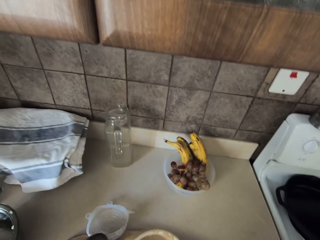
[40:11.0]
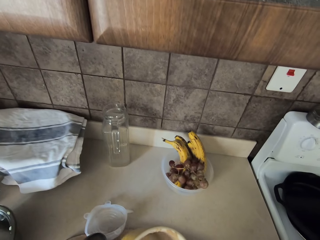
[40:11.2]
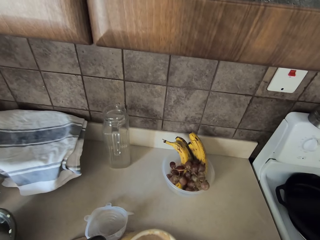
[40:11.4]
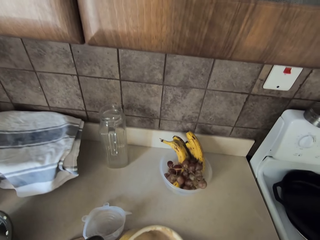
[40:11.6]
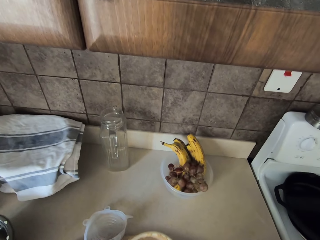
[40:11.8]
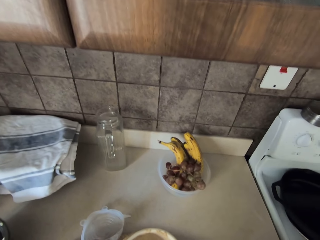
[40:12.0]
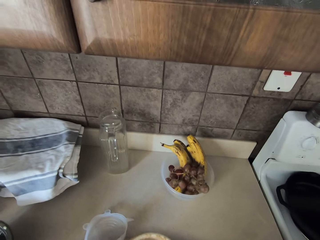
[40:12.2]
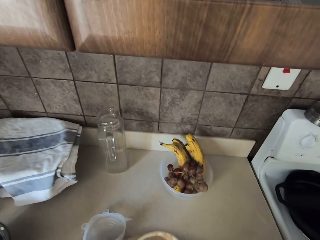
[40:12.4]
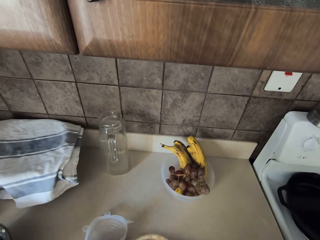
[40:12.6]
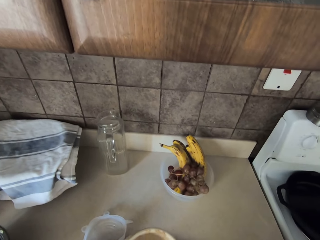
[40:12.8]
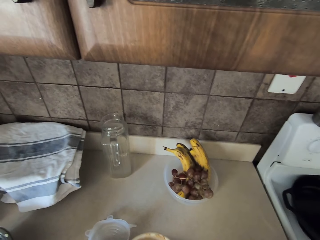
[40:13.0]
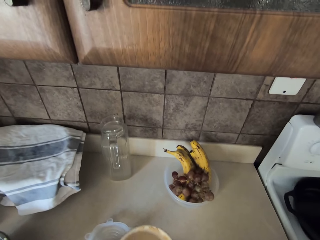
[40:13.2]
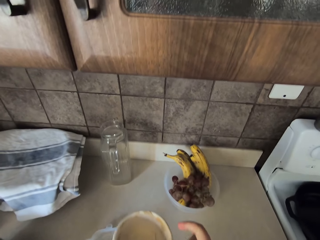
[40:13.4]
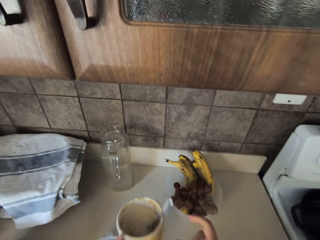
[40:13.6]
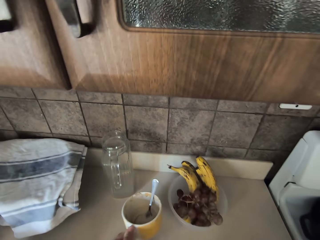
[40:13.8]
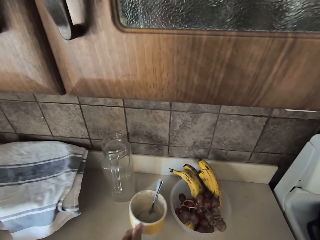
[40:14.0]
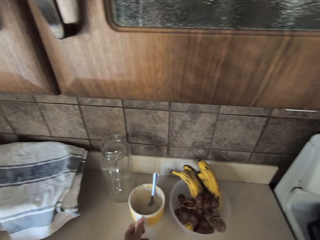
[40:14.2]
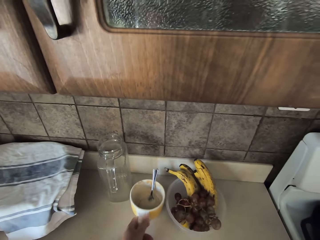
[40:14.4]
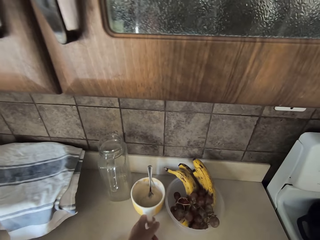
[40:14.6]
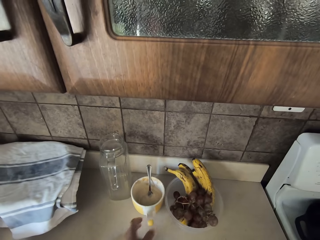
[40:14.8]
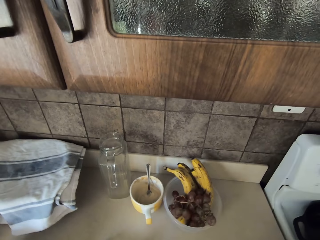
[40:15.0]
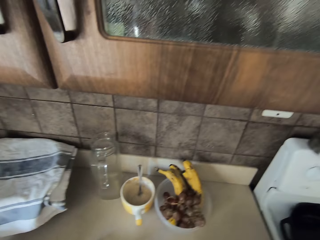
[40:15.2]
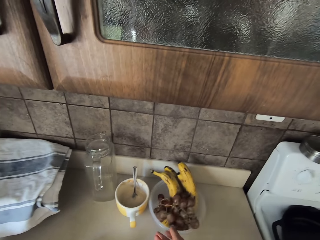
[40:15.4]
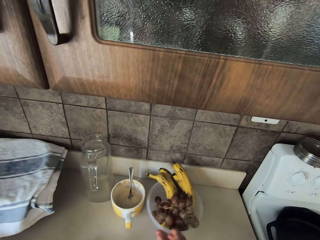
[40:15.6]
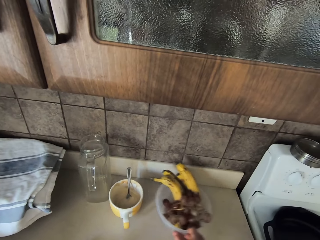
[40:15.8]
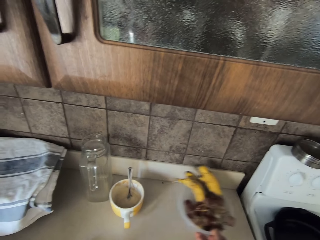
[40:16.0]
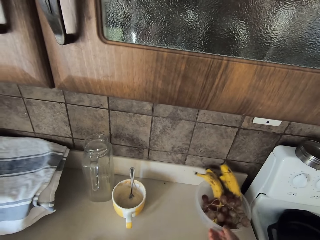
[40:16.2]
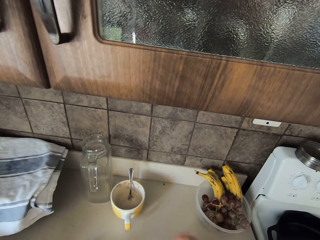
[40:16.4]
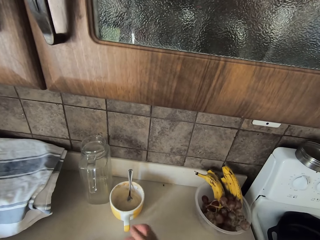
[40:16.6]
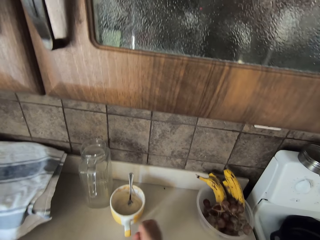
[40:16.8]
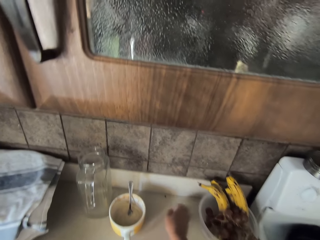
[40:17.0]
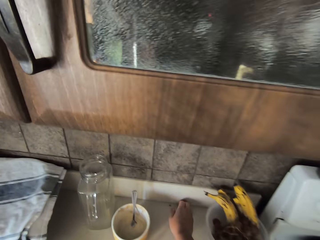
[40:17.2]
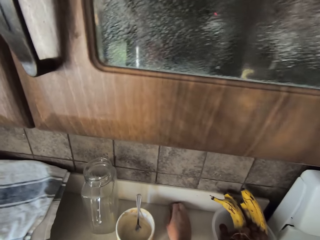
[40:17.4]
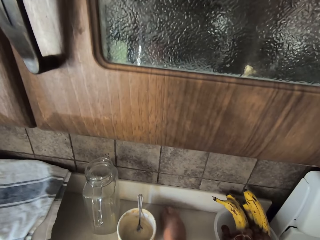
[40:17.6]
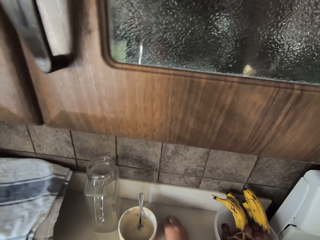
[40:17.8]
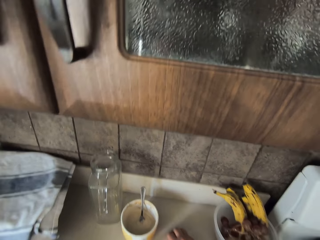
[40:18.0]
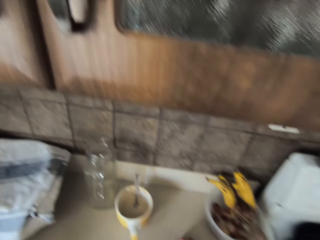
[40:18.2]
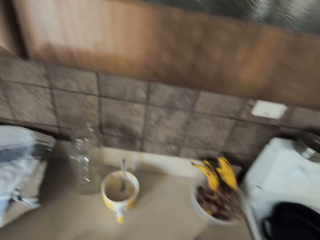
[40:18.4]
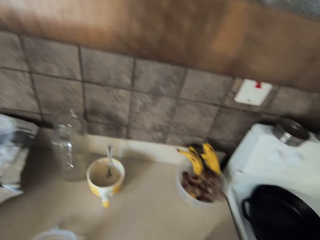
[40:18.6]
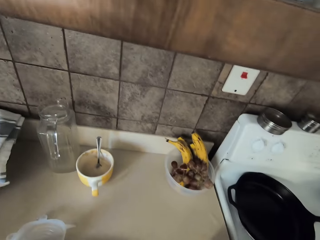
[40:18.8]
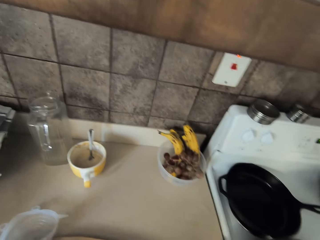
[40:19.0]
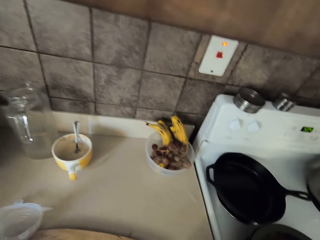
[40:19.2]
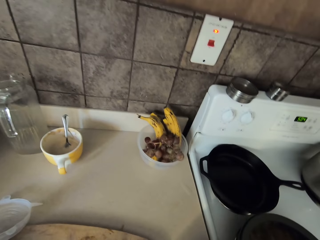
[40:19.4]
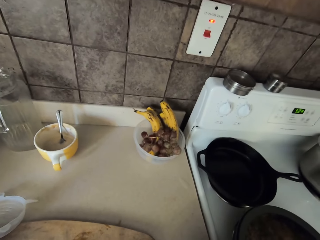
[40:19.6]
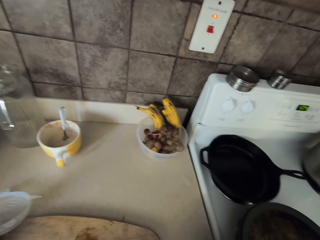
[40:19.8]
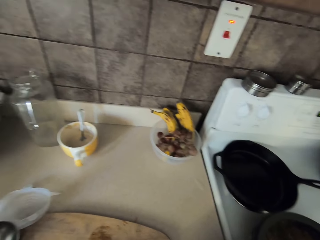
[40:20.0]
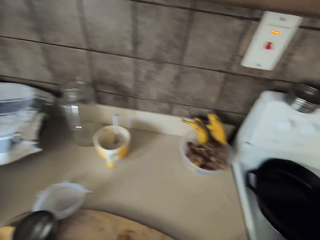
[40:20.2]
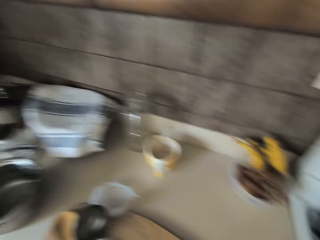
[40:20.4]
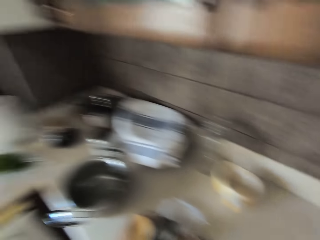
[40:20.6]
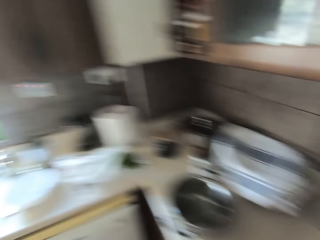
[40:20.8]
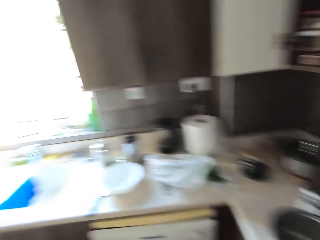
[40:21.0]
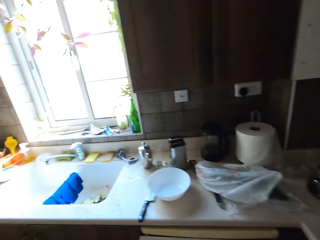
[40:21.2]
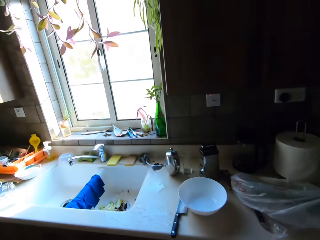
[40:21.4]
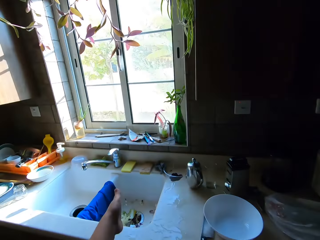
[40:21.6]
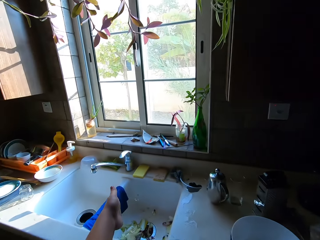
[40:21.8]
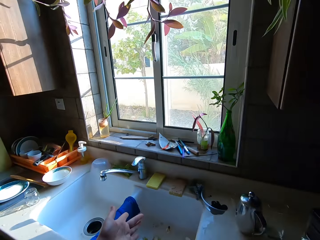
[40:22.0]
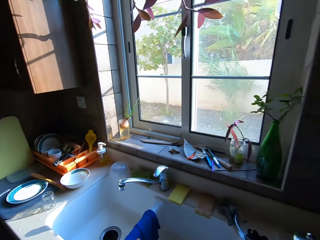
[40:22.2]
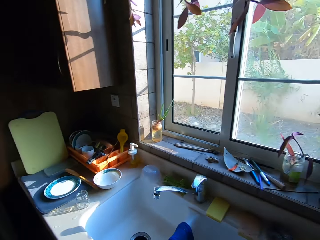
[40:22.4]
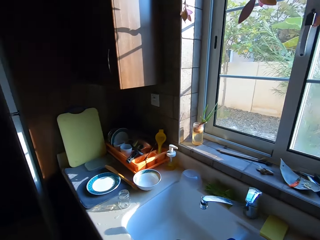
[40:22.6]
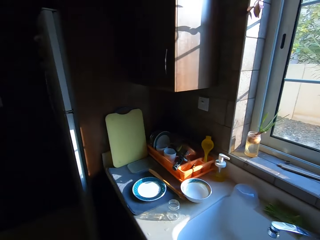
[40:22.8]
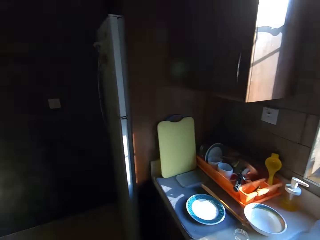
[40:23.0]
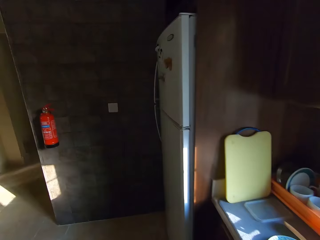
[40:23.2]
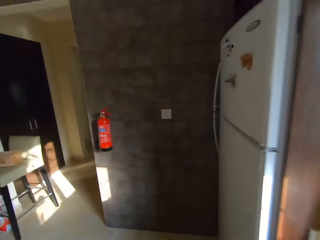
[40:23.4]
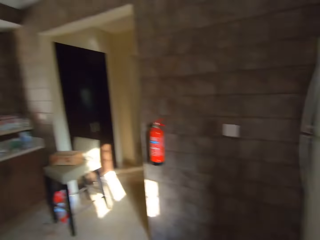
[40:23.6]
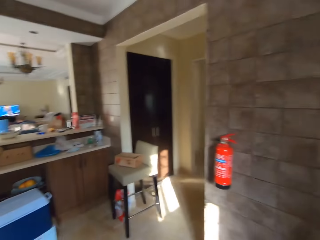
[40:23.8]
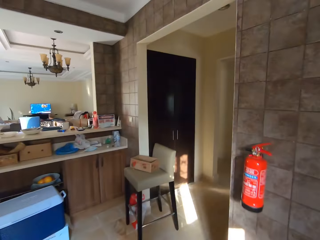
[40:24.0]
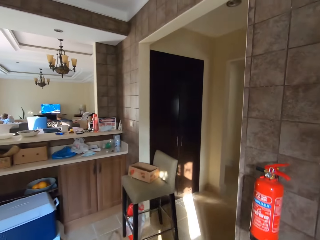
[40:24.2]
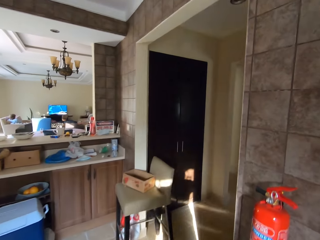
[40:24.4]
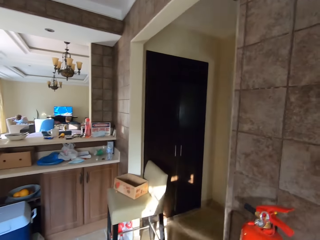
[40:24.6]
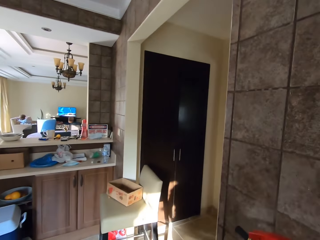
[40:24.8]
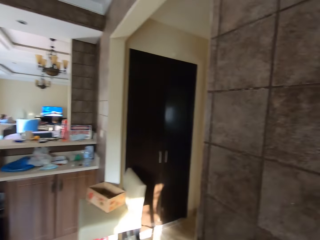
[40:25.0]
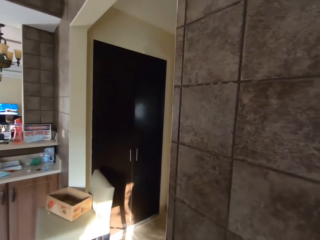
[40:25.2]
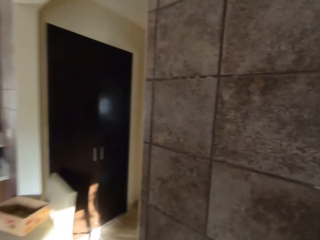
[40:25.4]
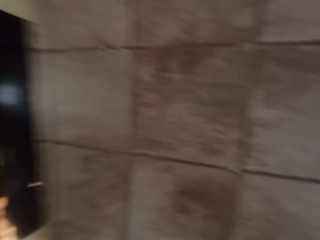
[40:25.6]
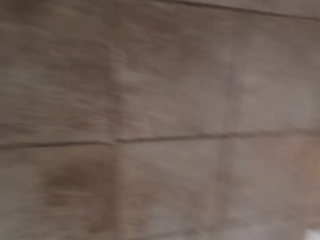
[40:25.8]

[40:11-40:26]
The camera wearer puts the cup down. They move the bowl of fruits away. They pick up the dirt from the table. They look around. They walk. They put the dirt in the sink. They stretch a hand in the sink. They walk around.

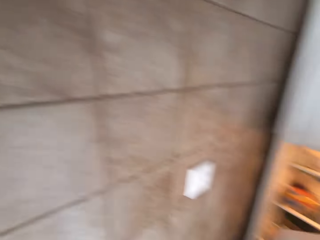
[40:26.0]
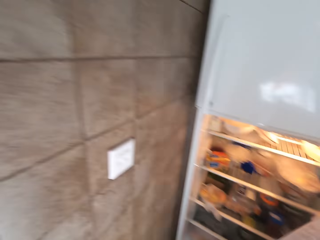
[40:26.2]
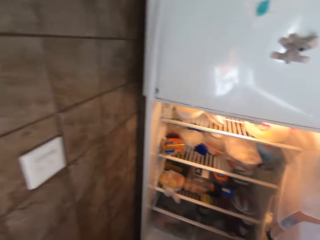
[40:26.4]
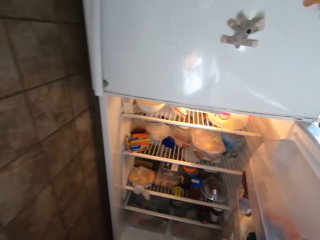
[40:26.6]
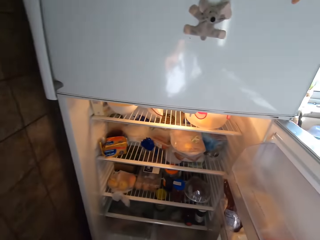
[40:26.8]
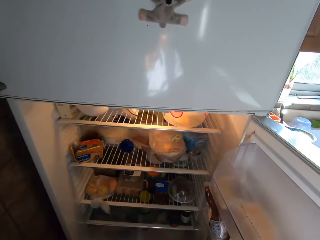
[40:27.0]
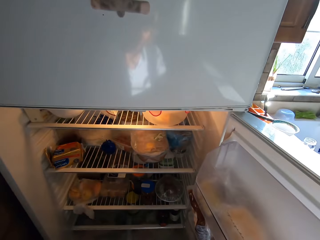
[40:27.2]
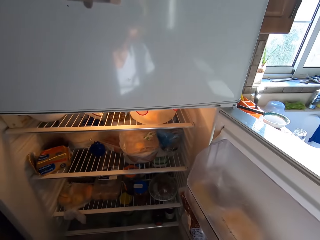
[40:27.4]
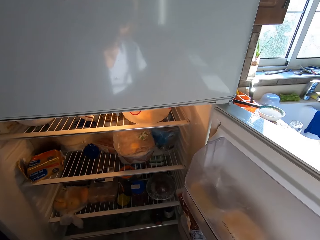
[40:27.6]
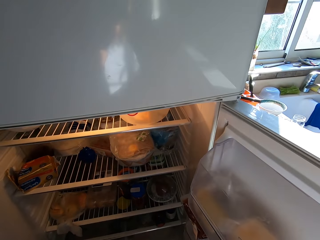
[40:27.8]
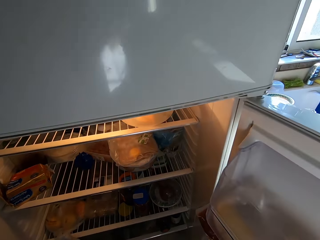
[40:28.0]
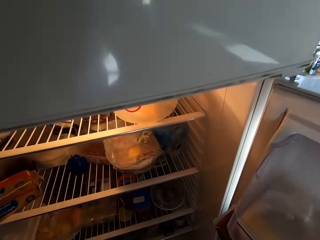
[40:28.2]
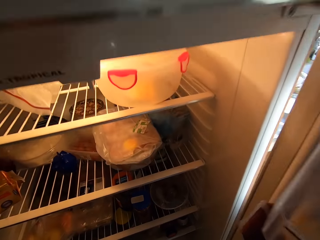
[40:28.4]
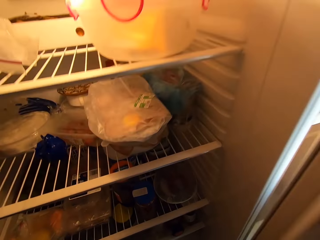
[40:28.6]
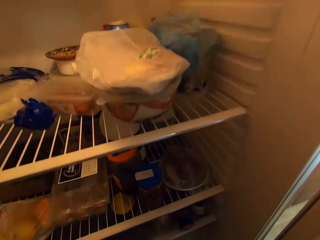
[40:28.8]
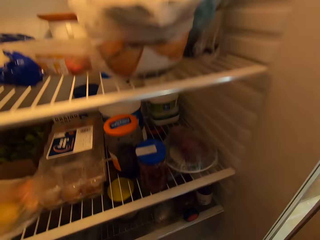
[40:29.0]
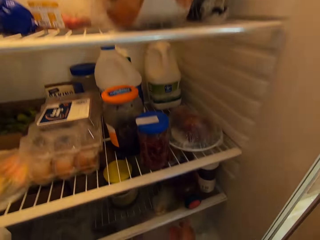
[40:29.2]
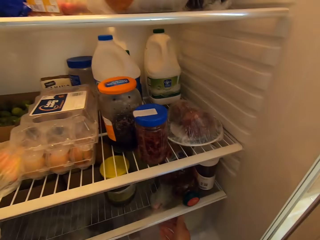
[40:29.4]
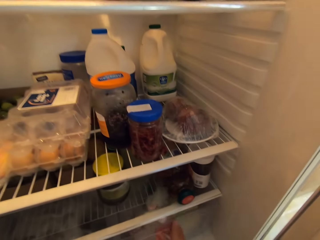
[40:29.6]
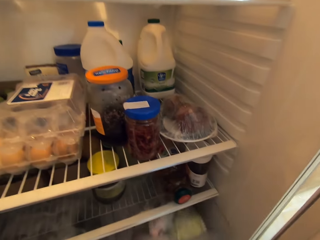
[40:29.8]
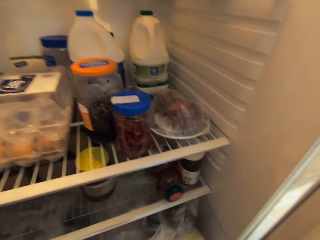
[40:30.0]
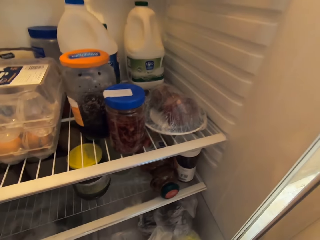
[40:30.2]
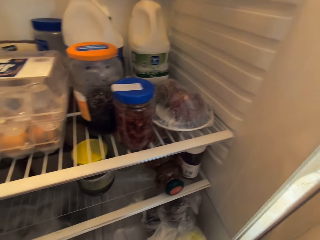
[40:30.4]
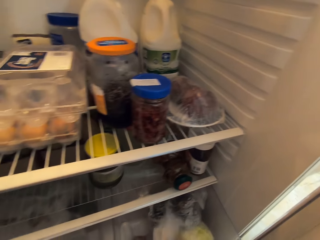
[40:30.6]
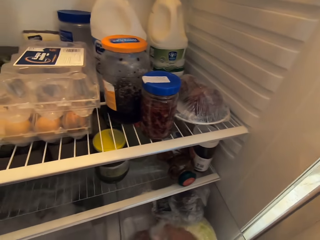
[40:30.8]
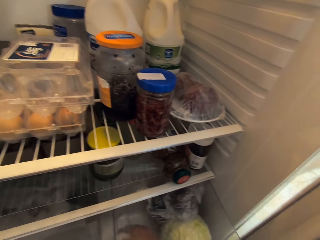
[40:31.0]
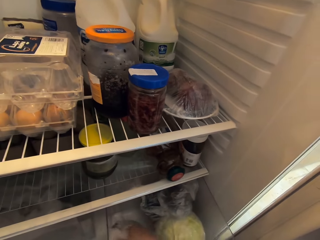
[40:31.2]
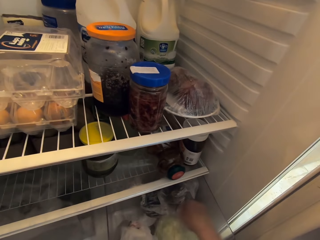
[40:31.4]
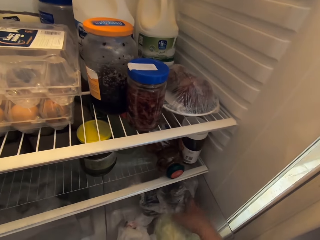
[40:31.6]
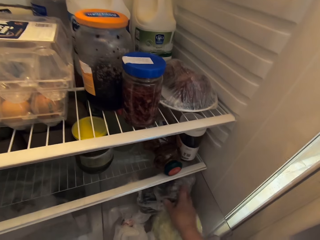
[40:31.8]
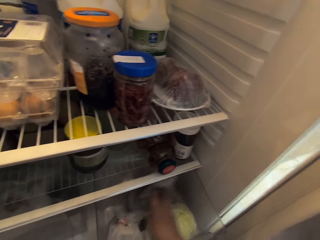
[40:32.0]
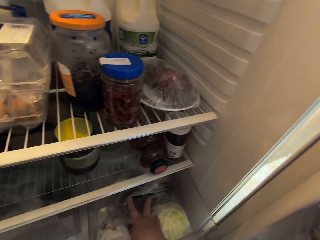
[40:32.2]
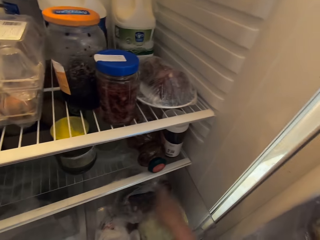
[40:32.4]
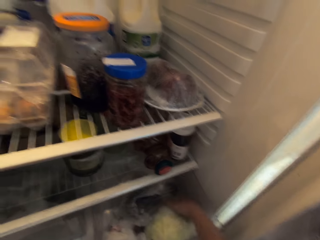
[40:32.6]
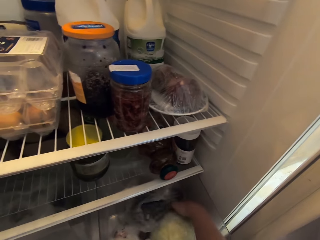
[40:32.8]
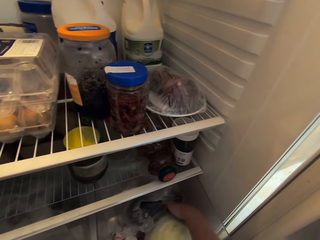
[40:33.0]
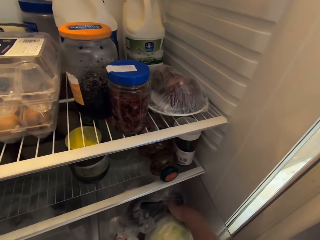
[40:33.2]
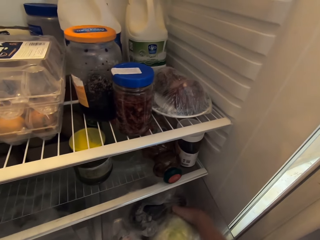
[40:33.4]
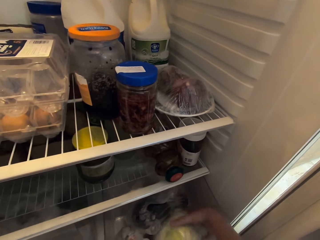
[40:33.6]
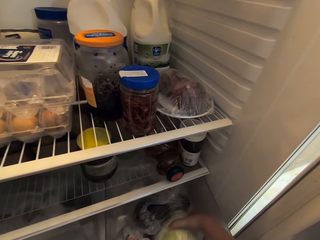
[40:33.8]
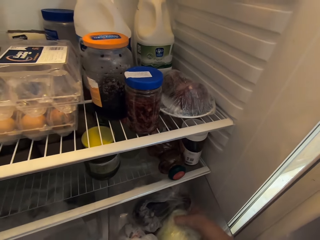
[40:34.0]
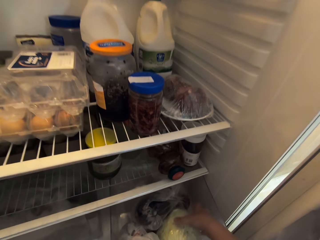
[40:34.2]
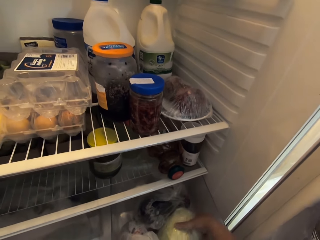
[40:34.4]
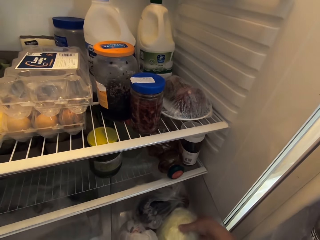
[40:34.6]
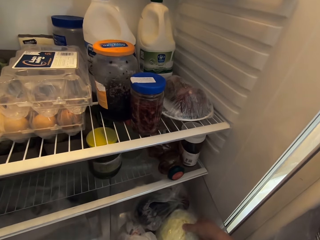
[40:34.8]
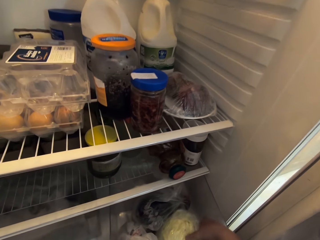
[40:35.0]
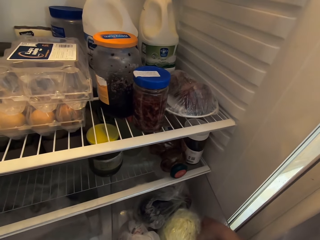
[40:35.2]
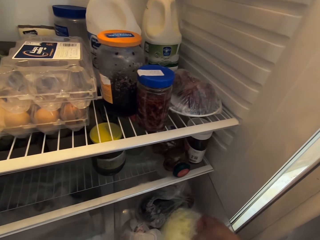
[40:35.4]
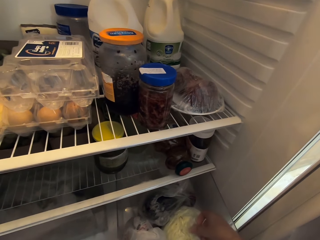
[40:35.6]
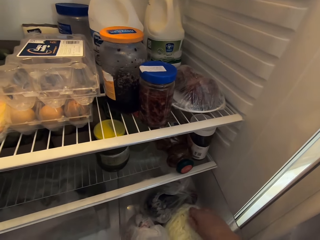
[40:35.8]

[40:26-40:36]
The camera wearer opens the fridge. They look into the fridge. They pull a tray in the fridge. They move polythene bags in the fridge. They pick the cabbage.
